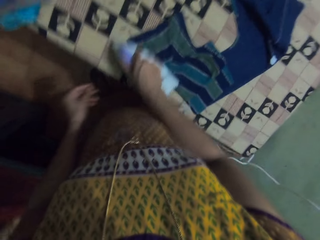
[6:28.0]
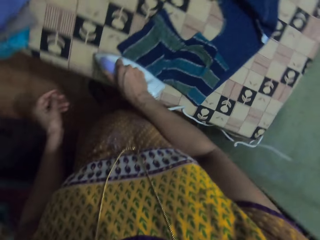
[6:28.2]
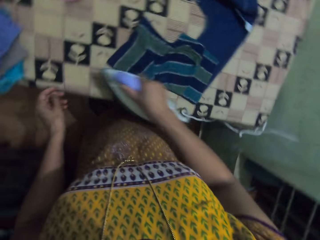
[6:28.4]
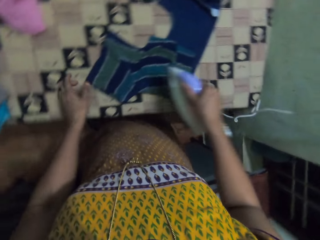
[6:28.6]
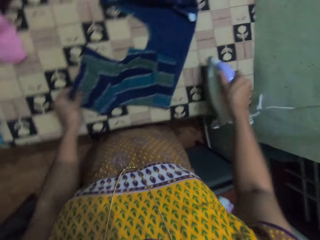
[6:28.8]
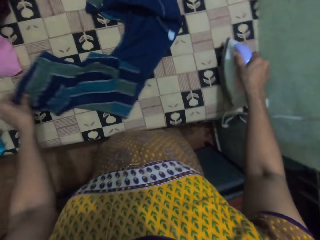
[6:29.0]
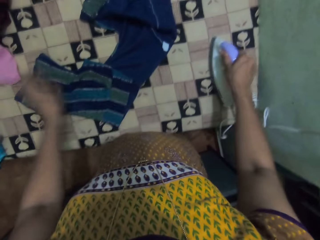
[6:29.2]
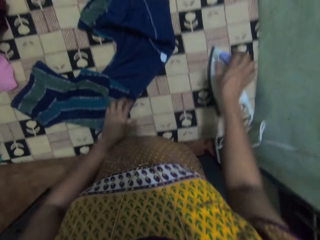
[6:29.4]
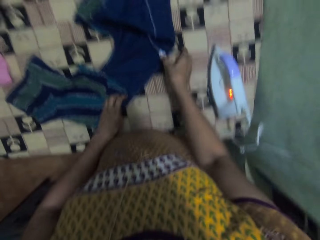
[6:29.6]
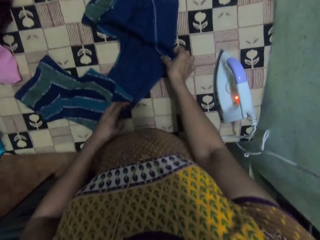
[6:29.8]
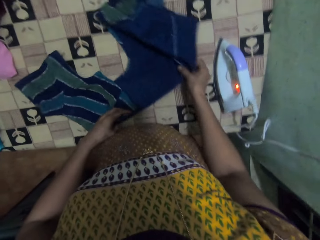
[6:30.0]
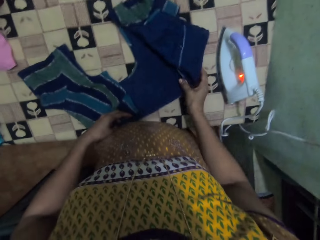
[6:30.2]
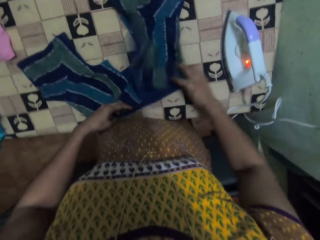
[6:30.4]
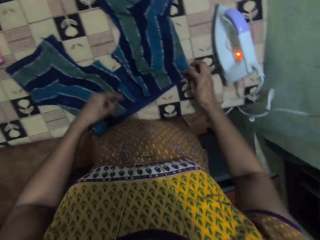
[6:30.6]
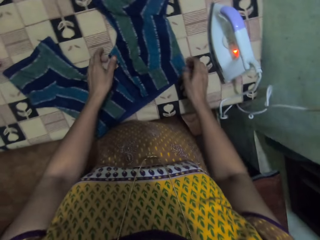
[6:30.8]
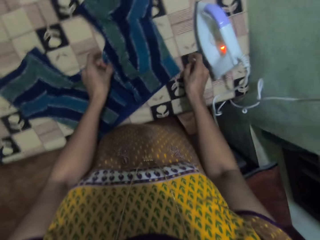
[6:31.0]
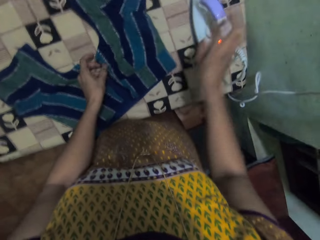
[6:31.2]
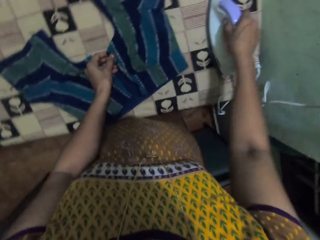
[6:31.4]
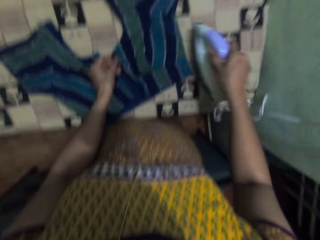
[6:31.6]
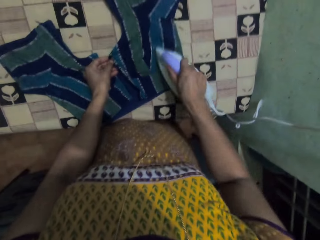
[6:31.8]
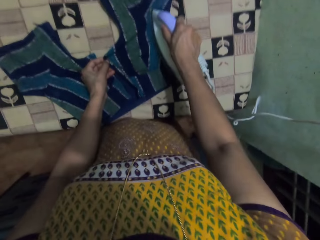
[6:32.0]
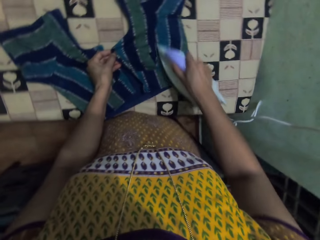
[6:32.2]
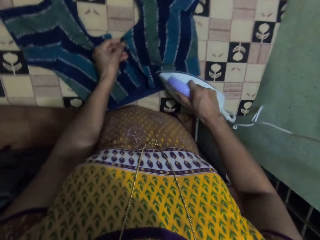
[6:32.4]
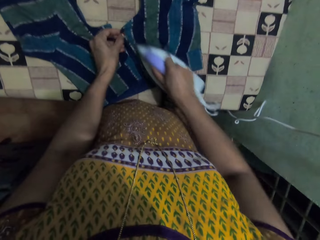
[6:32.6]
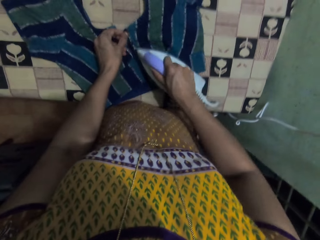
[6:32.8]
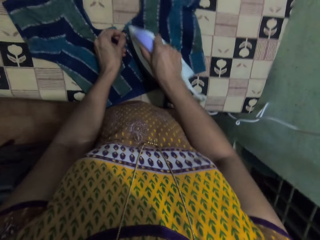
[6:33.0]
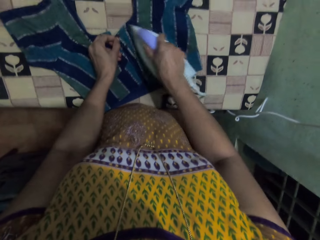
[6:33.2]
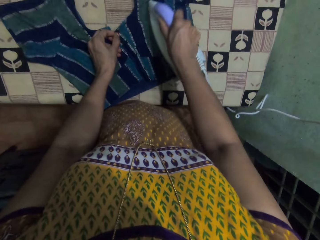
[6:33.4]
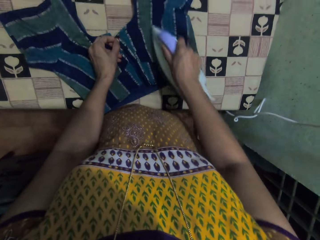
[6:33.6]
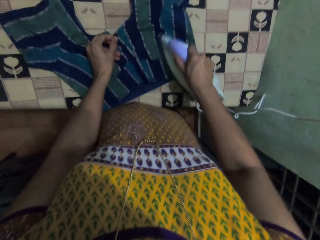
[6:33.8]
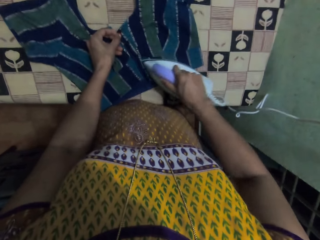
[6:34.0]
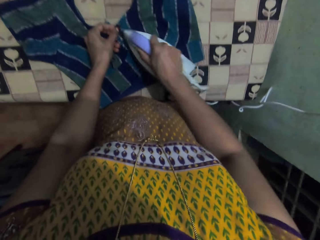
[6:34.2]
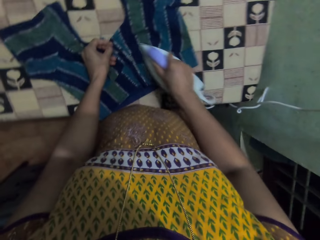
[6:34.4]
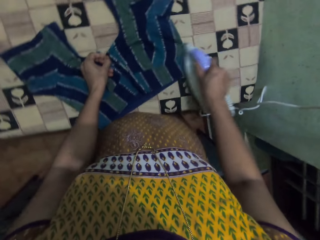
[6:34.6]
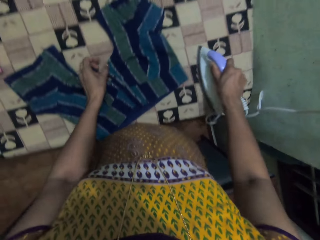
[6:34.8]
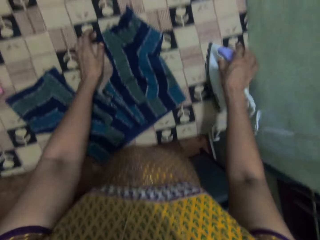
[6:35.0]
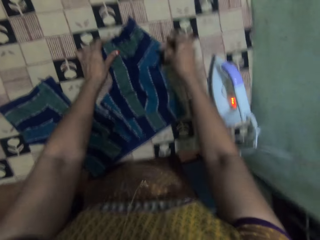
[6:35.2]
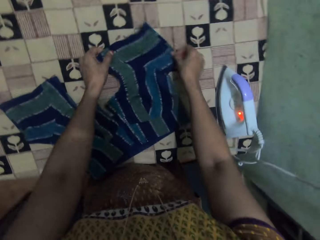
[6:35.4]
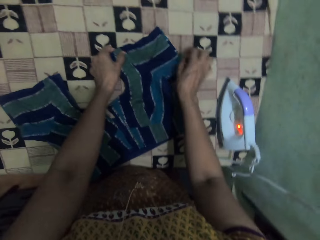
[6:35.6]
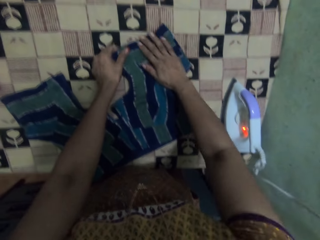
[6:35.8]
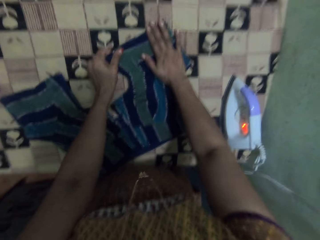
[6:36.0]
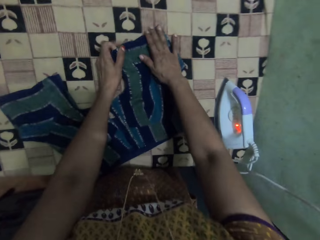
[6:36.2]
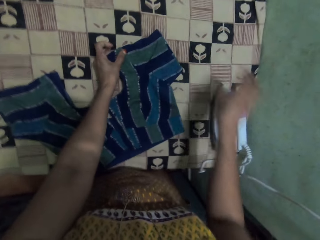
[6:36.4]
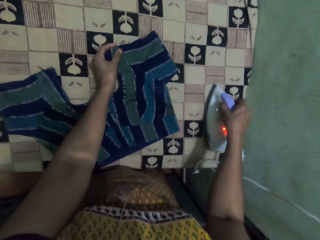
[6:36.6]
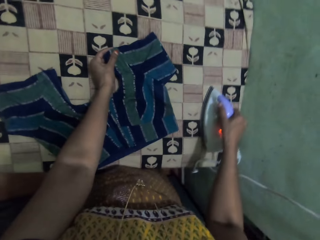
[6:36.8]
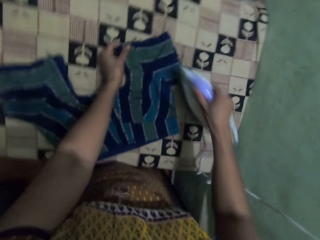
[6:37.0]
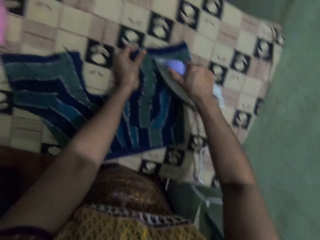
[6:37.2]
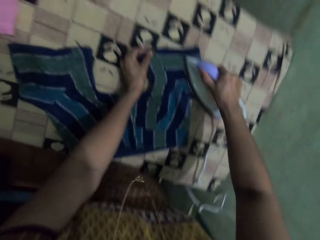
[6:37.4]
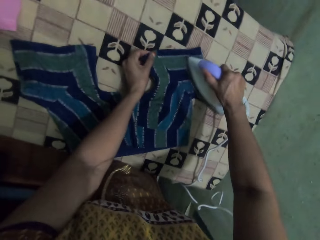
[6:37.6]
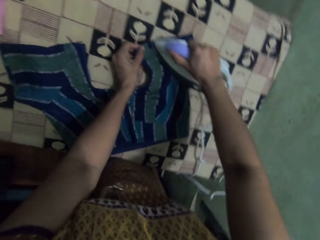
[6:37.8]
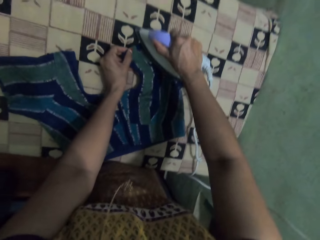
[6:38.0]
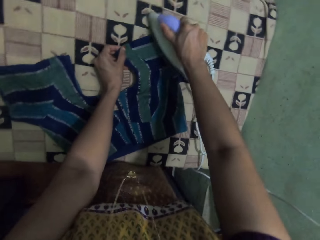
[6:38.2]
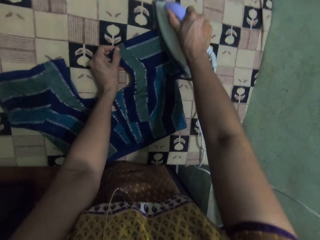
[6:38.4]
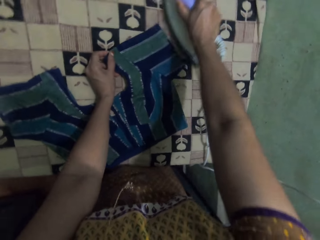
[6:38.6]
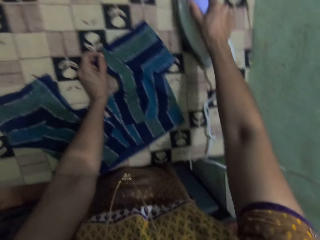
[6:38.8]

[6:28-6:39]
The camera wearer moves the blouse. They place the iron on the table. They hold the blouse, move the blouse, reposition the blouse, and adjust the blouse. They take the iron. They iron the blouse. They place the iron down. They adjust the blouse. They take the iron. They iron the blouse.

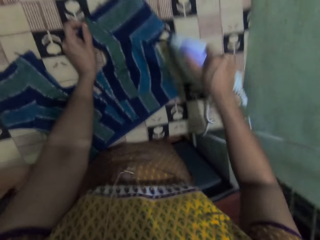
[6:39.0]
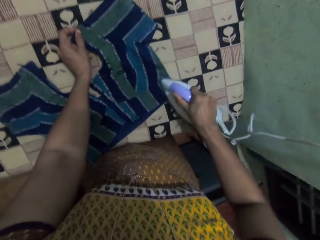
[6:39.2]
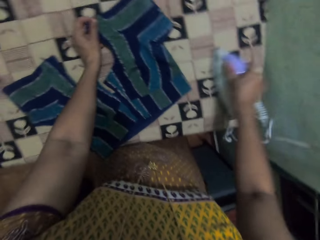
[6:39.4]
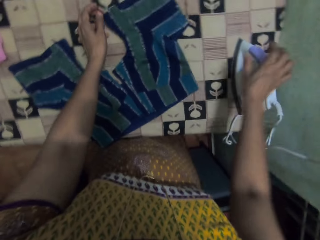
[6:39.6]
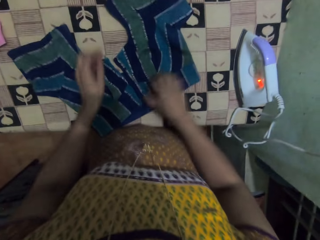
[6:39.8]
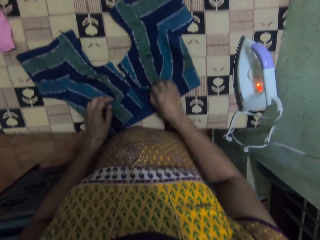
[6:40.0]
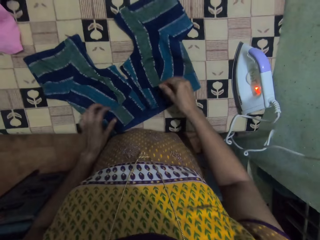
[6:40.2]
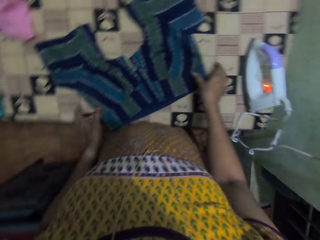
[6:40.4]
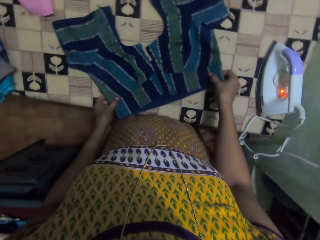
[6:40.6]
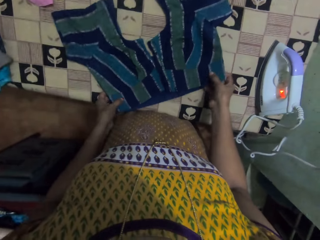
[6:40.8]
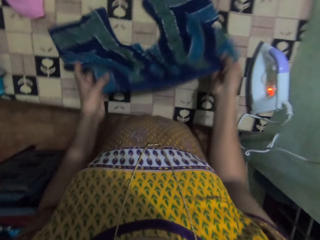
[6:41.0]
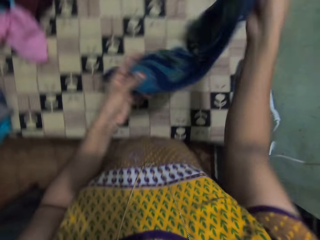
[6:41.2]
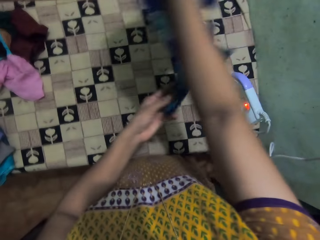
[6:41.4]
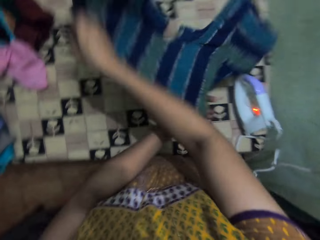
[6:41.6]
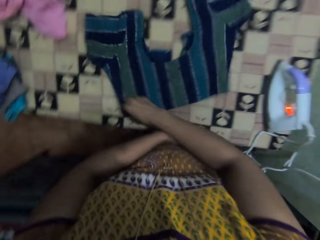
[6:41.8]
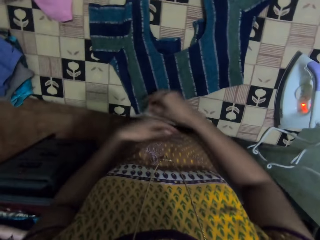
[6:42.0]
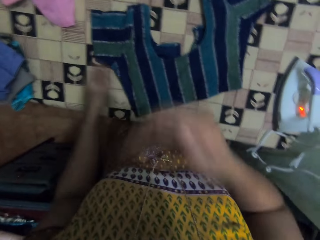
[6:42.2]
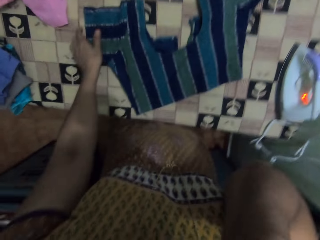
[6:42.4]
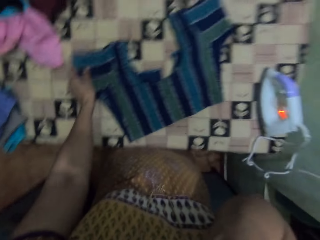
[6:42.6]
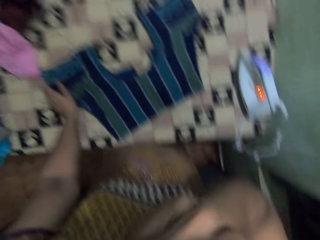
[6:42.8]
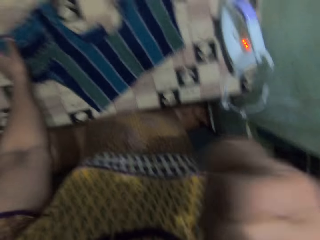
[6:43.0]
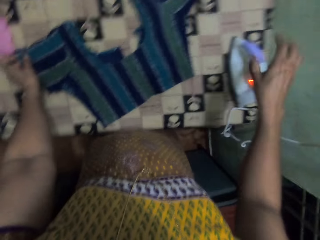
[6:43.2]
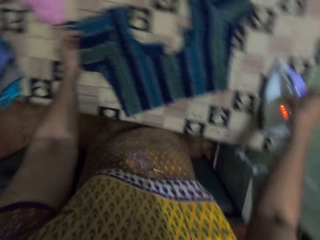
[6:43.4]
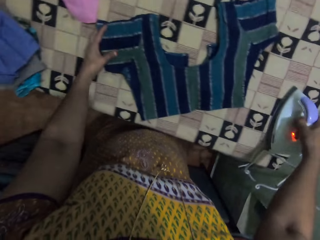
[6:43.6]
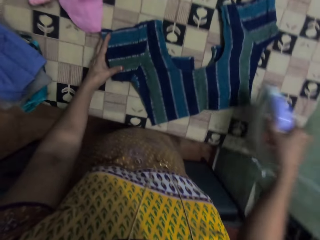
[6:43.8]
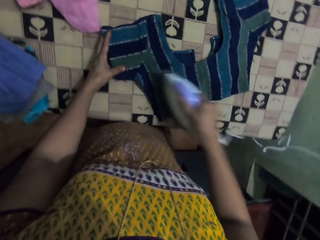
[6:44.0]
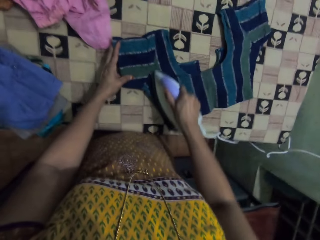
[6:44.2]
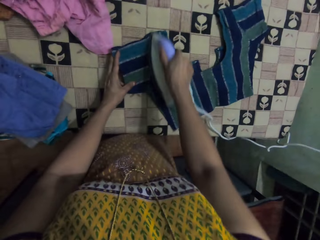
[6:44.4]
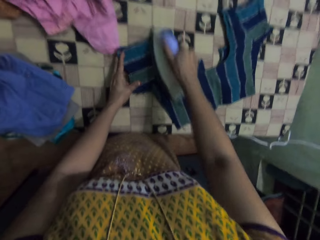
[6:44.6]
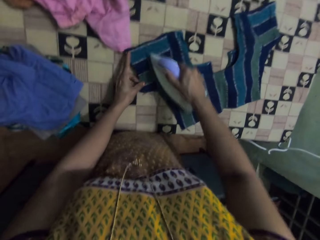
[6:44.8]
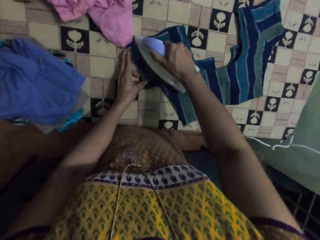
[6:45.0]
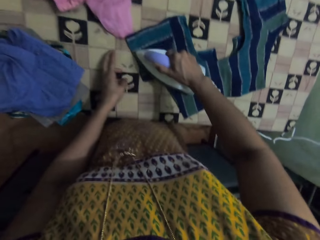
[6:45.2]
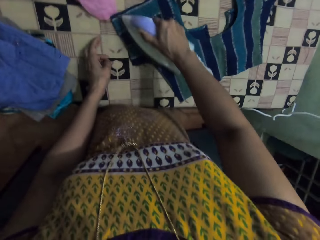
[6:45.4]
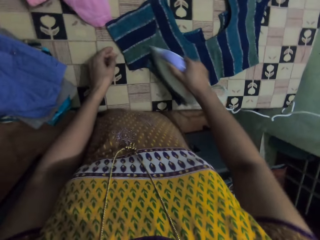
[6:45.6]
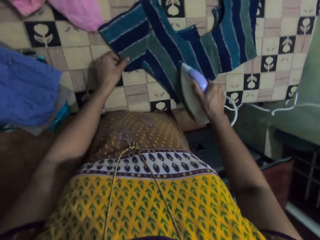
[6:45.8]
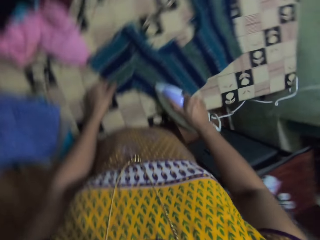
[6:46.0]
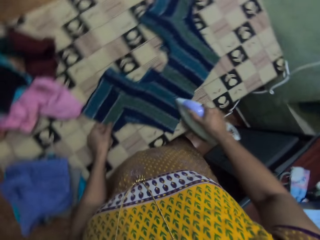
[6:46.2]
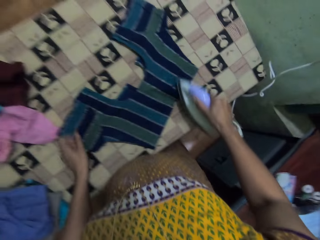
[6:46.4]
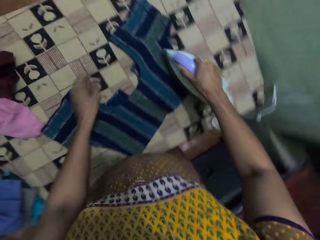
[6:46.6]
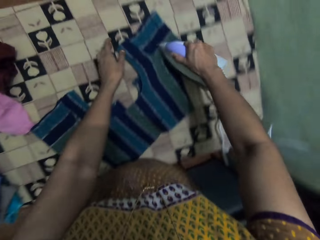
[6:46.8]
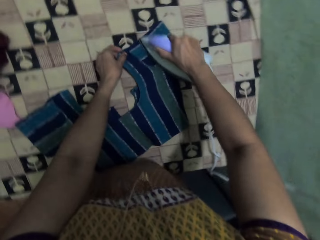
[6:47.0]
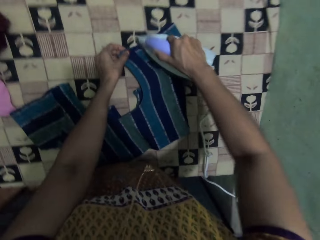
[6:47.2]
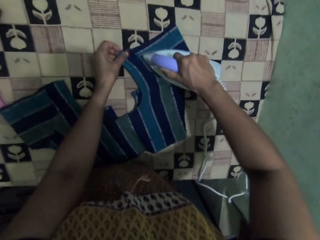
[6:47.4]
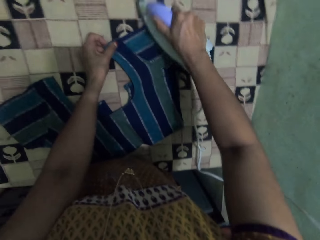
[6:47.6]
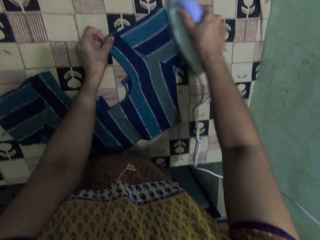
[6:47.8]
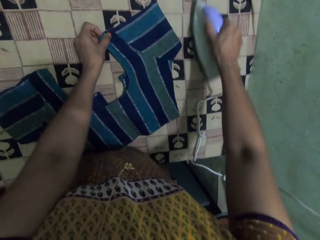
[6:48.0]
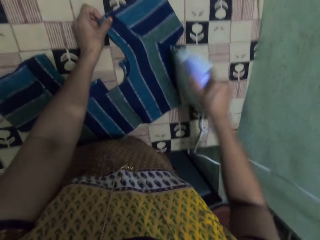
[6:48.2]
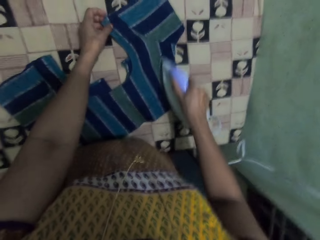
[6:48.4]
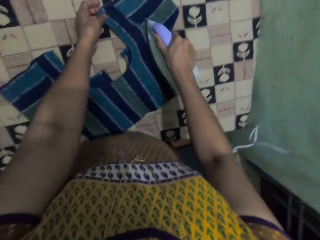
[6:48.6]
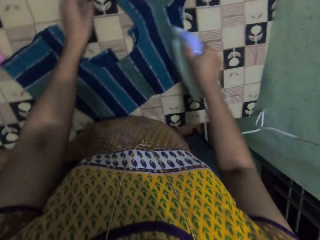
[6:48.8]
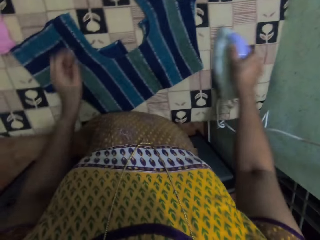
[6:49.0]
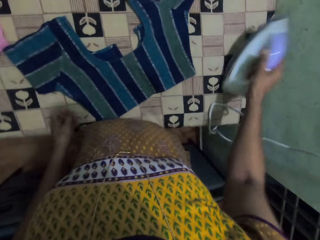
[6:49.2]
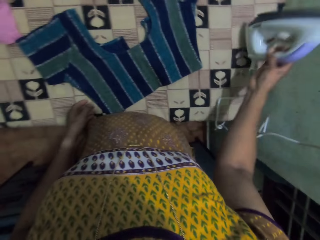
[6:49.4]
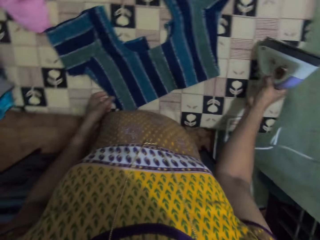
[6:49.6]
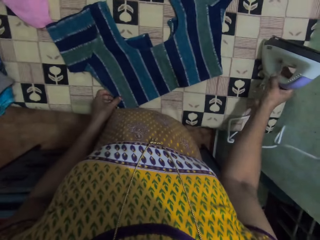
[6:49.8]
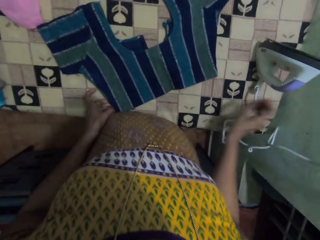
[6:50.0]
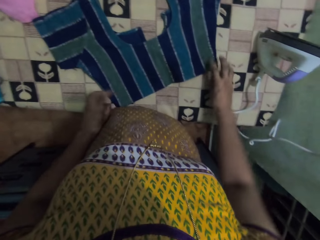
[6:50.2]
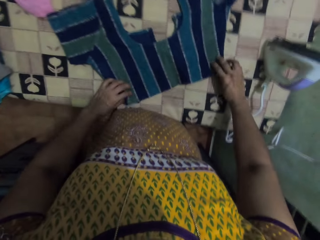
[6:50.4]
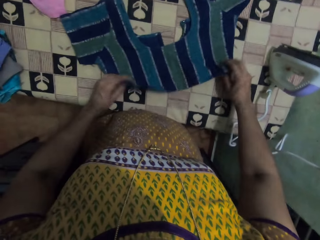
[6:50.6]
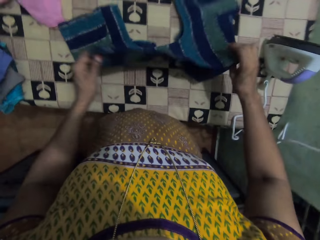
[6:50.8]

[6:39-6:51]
The camera wearer places the iron down. They hold the blouse. They lift the blouse. They straighten the cloth. They drop the blouse. They turn the cloth. They hold the blouse. They take the iron. They iron the blouse. They hold the blouse. They hold the blouse again. They iron the blouse. They put the iron down. They take the blouse.
